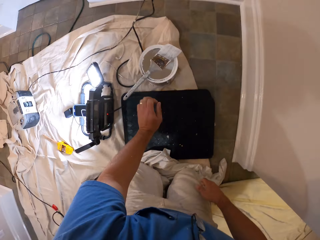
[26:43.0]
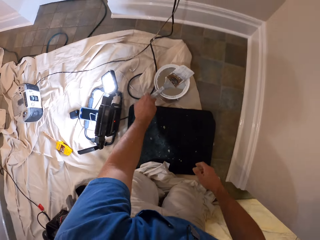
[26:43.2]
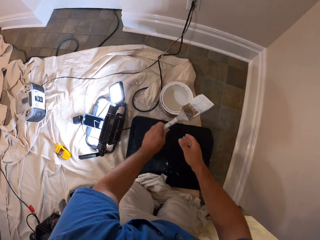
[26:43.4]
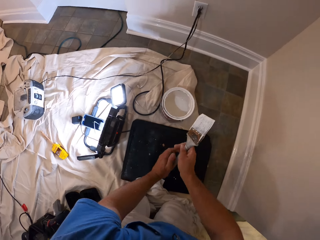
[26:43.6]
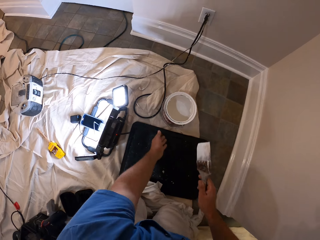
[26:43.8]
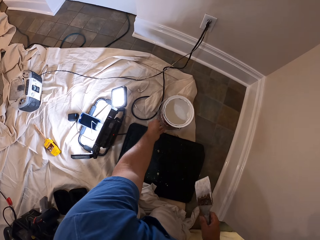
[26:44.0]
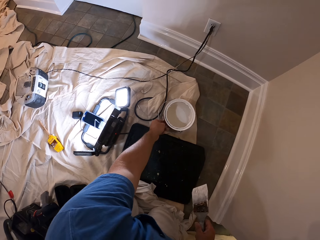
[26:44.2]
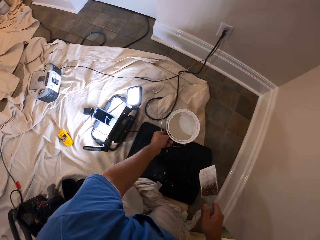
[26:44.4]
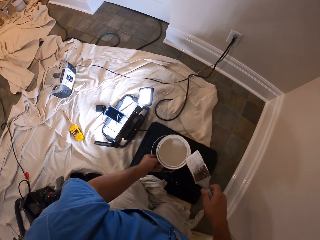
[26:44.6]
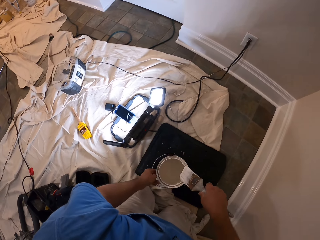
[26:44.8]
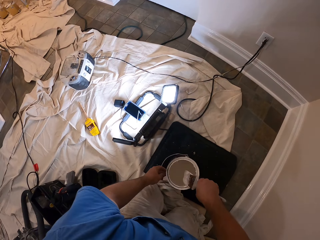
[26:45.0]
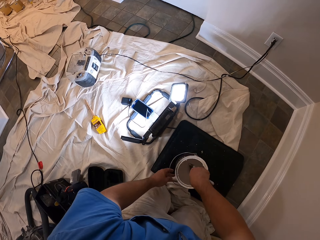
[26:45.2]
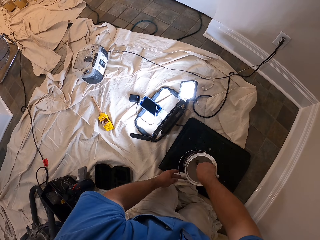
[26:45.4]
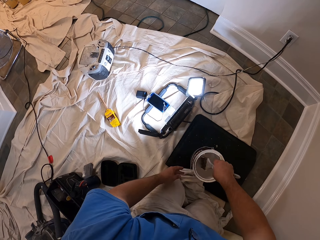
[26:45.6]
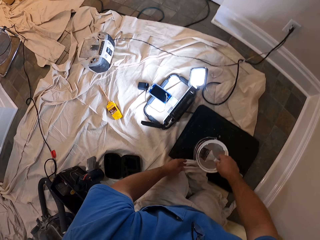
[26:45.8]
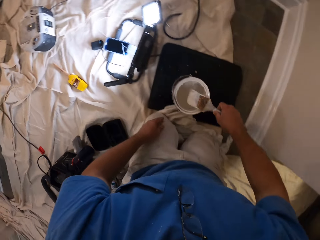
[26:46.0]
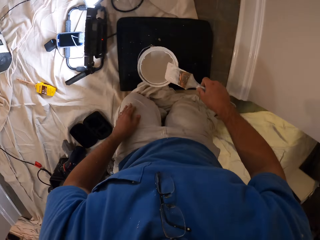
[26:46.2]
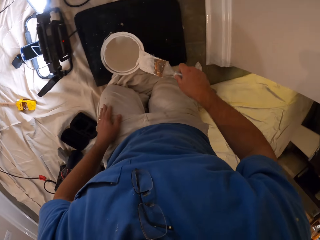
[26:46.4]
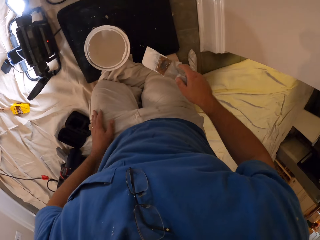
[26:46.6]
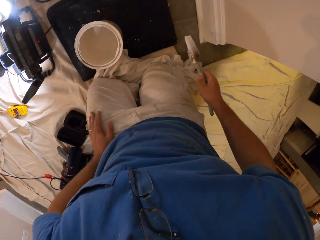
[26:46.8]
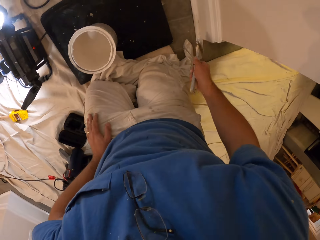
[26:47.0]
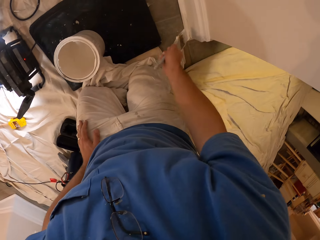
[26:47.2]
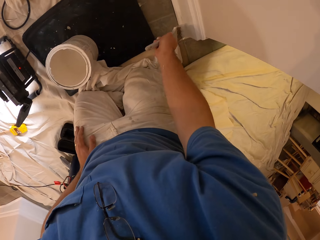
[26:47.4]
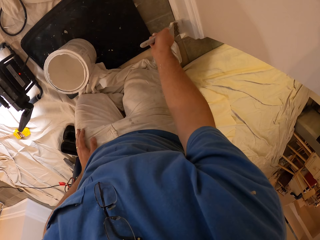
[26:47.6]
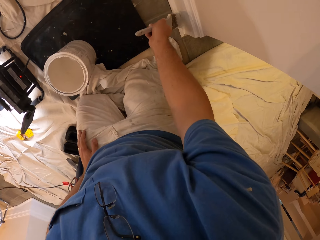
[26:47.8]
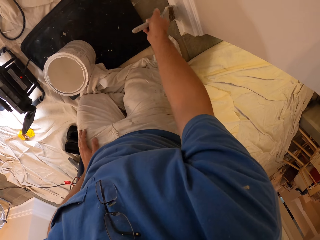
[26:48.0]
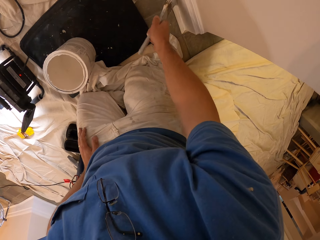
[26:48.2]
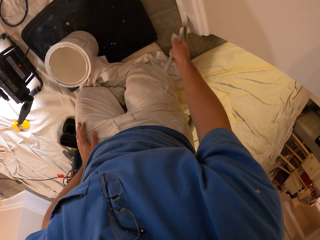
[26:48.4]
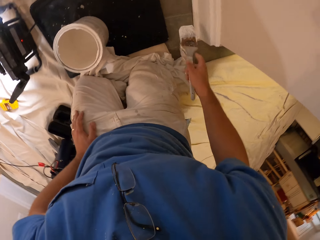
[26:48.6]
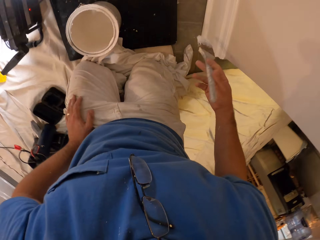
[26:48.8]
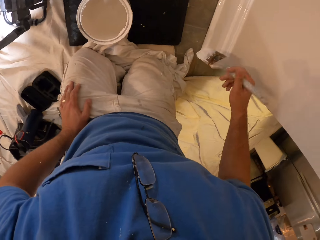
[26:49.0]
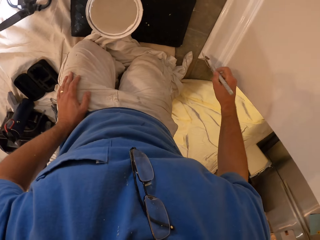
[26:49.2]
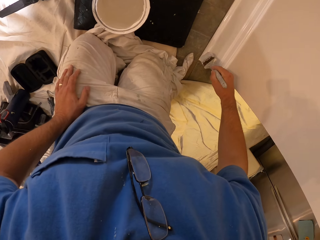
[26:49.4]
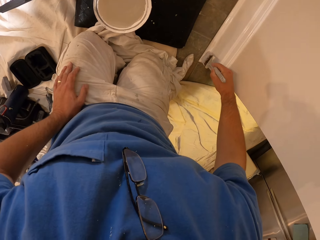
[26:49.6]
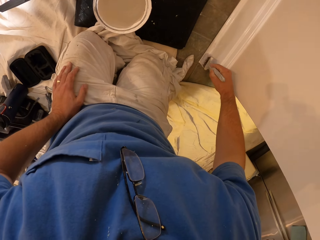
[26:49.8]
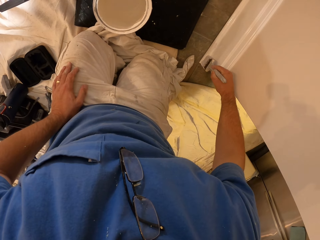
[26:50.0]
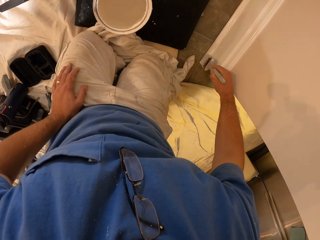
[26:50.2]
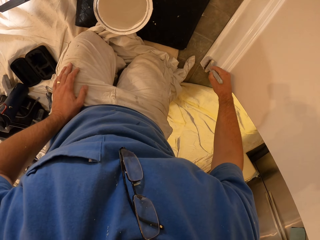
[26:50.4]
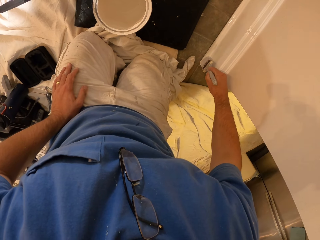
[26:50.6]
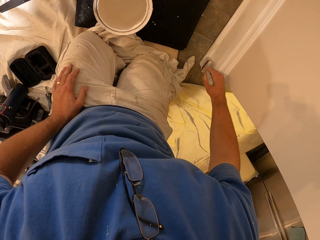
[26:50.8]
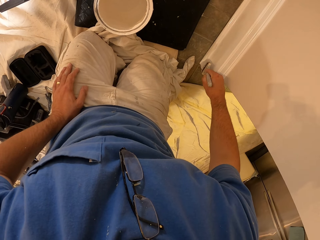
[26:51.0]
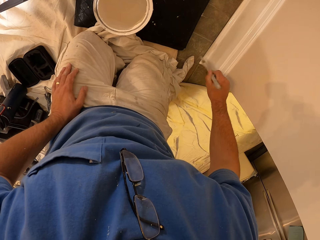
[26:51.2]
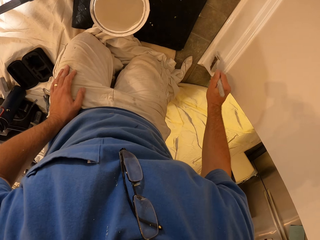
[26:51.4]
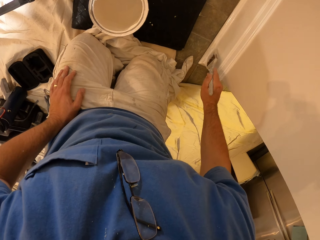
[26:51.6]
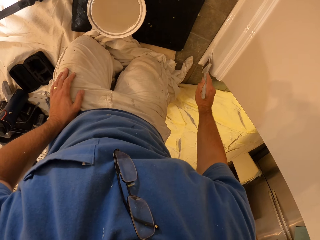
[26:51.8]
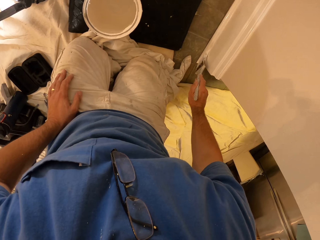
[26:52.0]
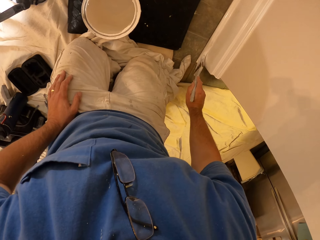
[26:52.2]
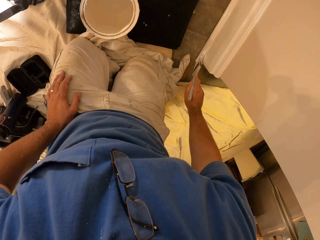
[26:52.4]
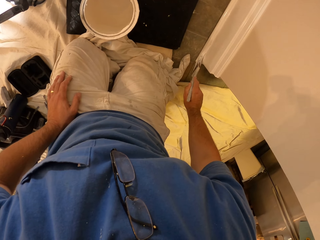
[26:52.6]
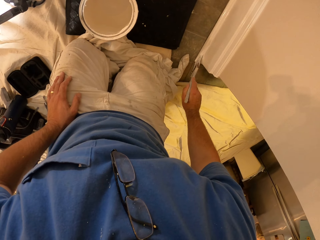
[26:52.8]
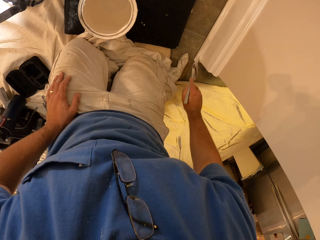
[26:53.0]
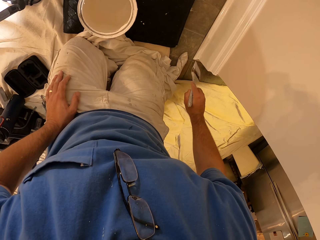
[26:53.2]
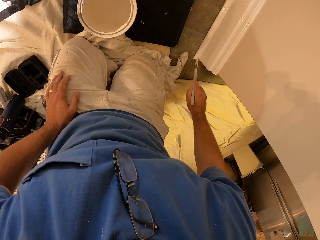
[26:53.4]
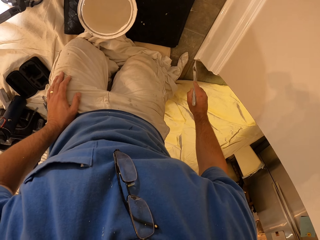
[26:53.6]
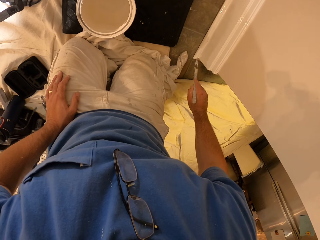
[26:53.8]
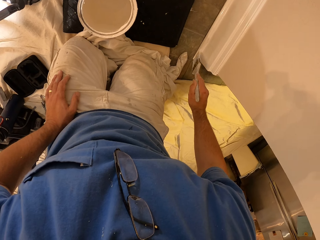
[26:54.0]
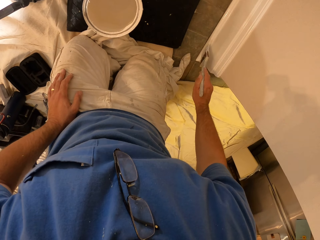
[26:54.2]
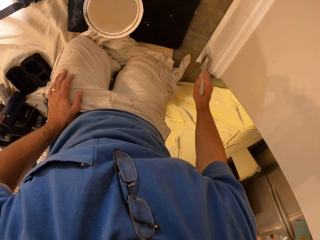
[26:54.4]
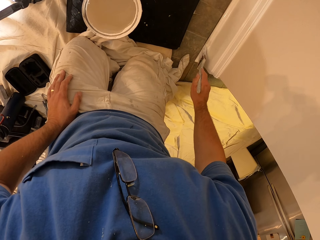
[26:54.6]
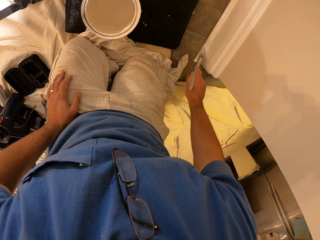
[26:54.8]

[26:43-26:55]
The camera wearer picks up the paint brush from the bucket of paint or paint can. They pick up the paint can on the floor. They move the bucket of paint on the mat. They put the paint can on the floor. They dip the paint brush in the bucket of paint. They clean the paint brush with the top of the bucket of paint. They paint the baseboard with the paint brush. They stop painting the baseboard. They paint the baseboard with the paint brush.

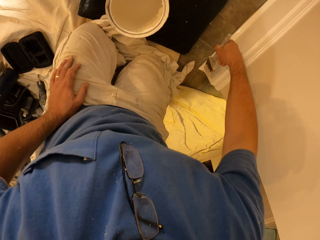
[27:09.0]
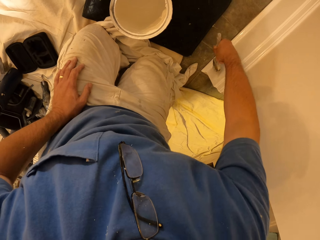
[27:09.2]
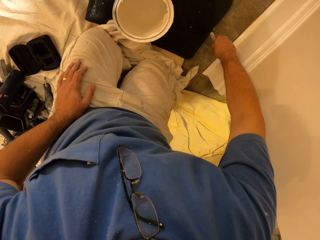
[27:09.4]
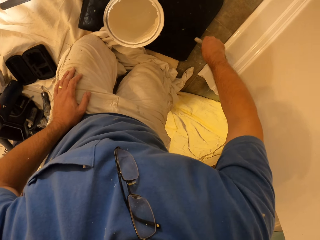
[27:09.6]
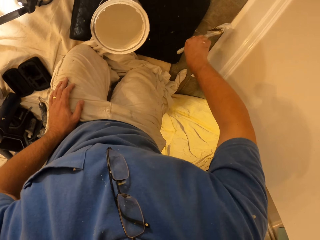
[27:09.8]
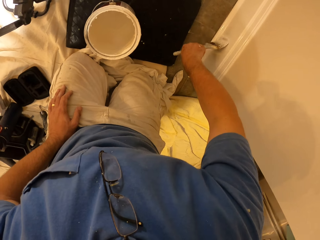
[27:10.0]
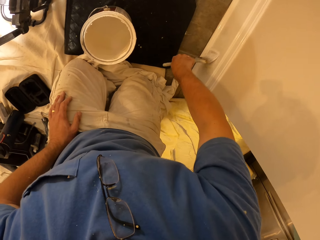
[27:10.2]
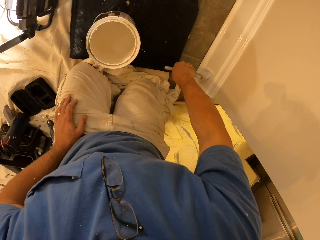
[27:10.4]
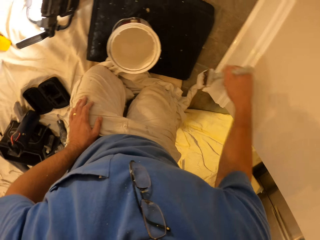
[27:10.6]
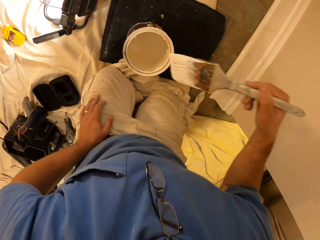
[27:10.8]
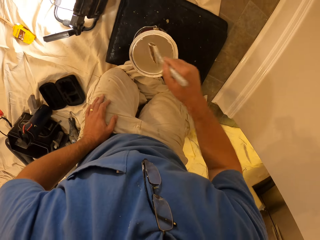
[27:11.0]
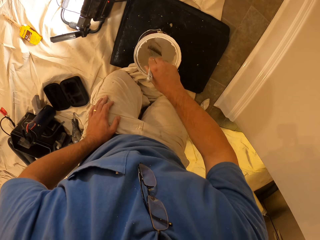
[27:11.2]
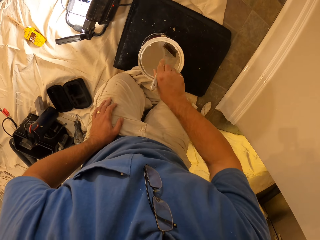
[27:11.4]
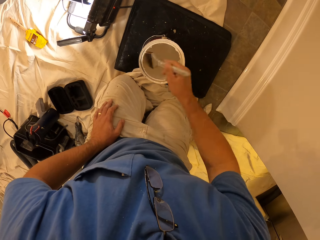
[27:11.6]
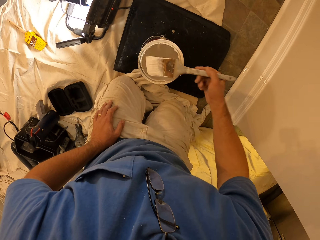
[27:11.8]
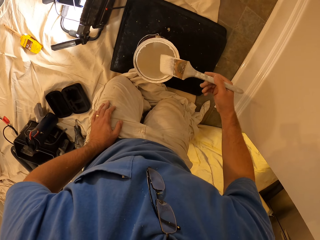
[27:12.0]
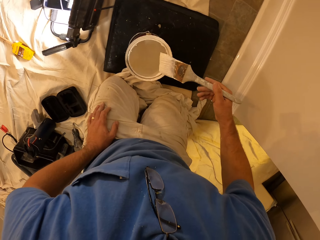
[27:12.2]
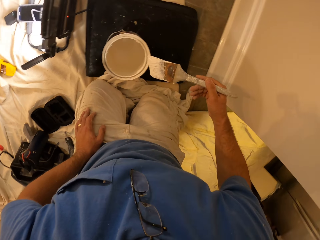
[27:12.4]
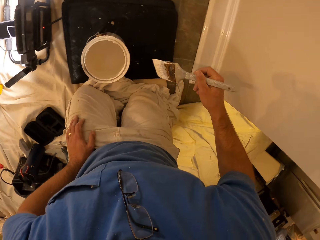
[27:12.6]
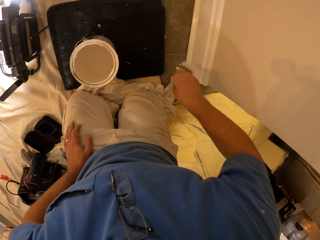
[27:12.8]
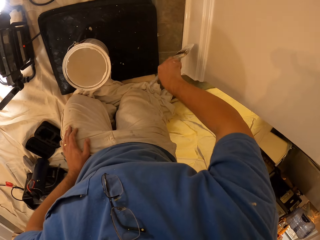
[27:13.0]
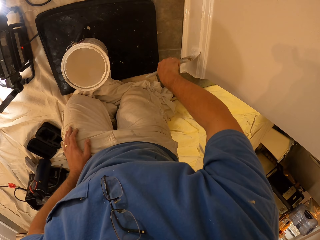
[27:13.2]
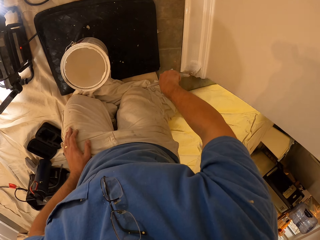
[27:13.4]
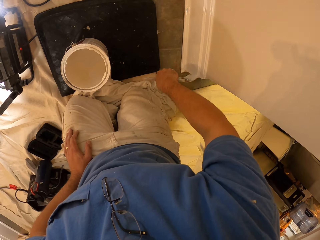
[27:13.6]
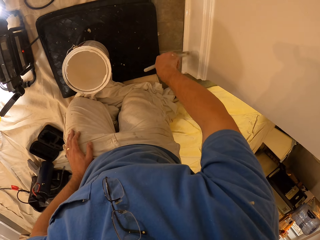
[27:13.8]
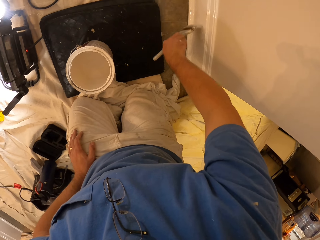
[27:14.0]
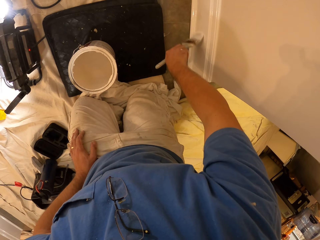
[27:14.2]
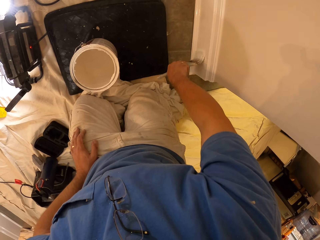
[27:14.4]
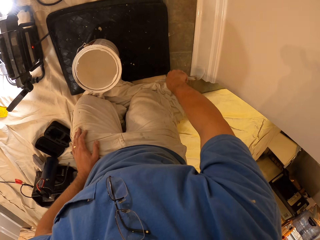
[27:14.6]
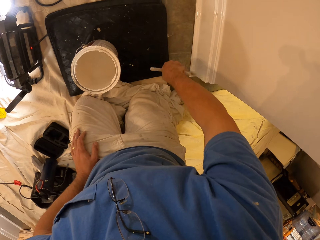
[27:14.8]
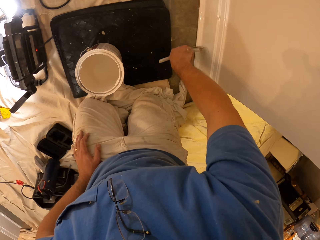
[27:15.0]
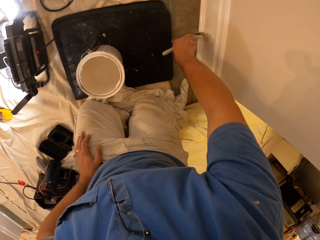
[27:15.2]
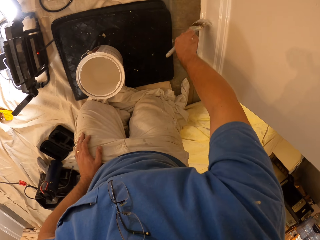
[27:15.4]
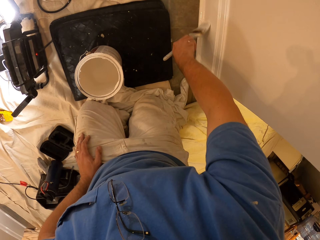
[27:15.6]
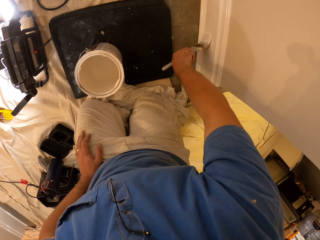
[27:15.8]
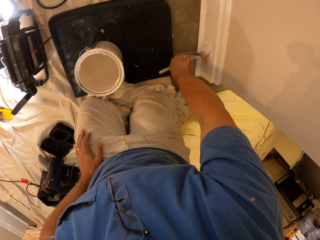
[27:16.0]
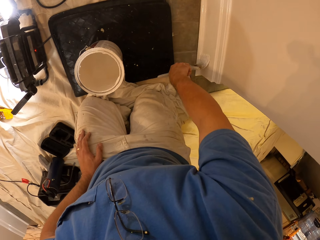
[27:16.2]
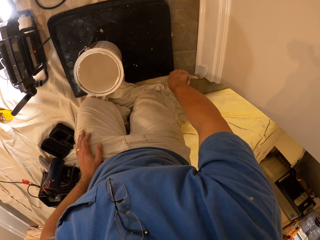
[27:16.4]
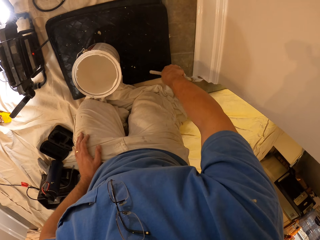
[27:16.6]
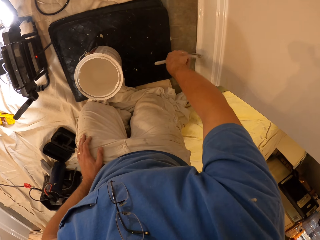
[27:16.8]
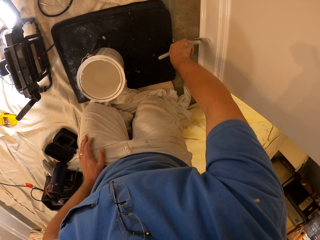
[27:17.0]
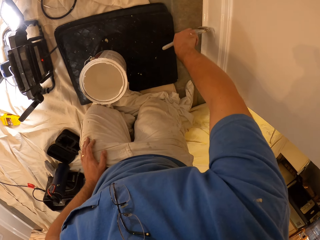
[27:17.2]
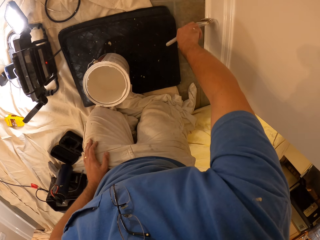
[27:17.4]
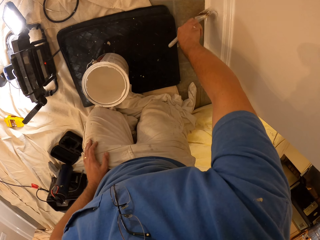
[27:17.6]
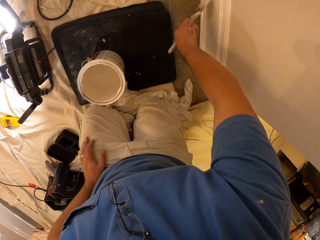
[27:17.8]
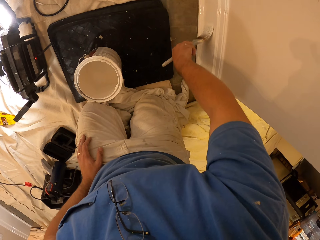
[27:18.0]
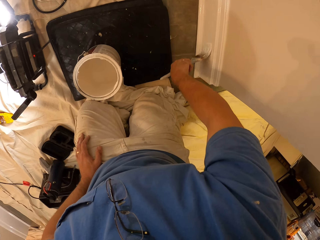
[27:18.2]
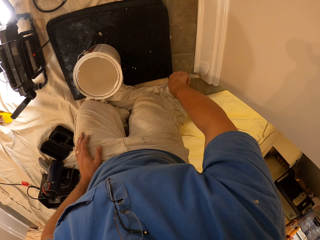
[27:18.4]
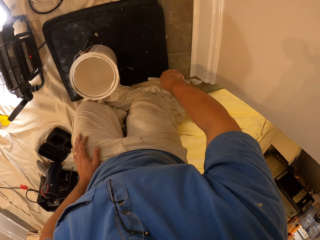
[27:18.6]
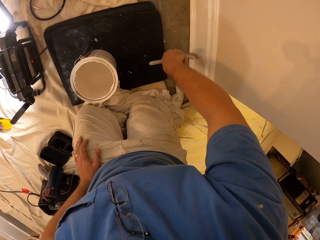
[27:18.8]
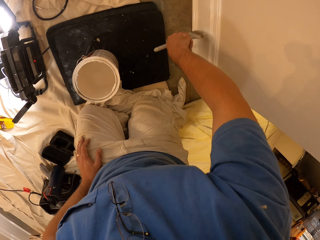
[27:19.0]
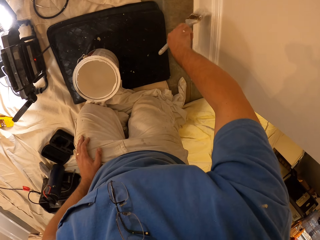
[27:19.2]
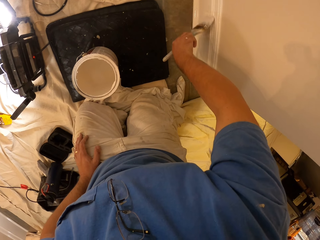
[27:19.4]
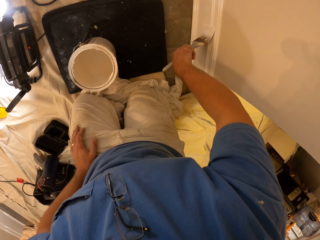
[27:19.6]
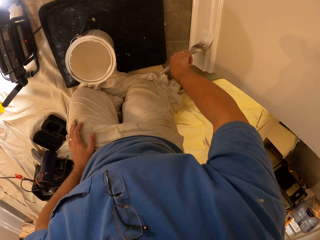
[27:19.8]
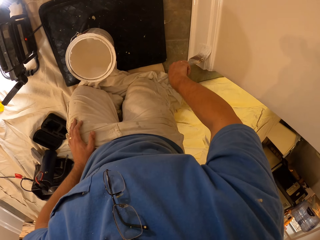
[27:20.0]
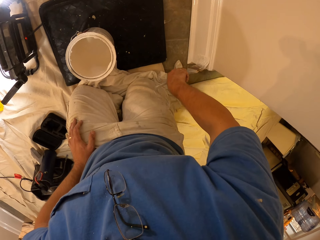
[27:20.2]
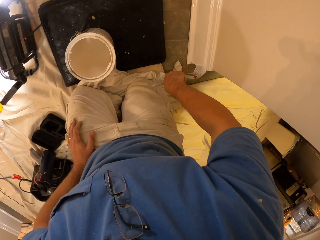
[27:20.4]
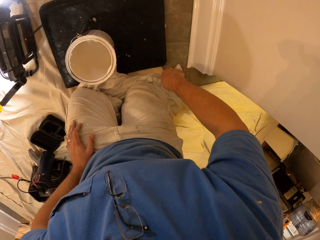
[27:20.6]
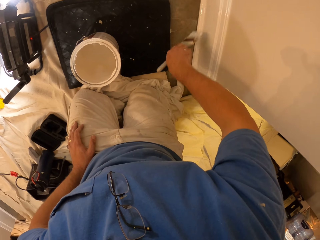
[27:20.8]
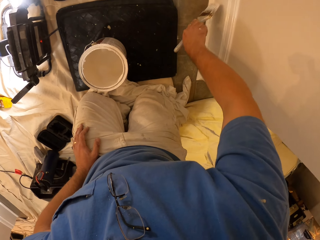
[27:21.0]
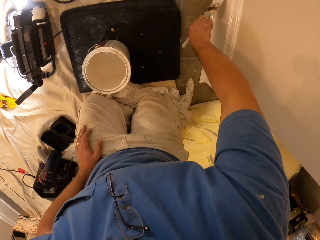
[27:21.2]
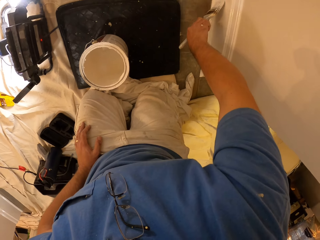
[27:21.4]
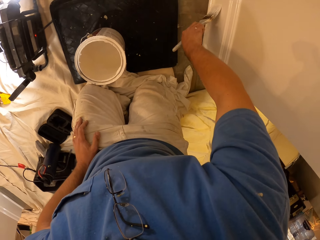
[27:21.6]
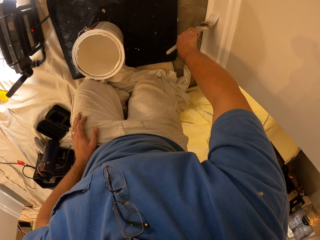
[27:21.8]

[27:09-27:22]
The camera wearer dips the paint brush in the bucket of paint. They clean the paint brush with the top of the bucket of paint. They paint the baseboard with the paint brush. They paint the baseboard using the paint brush.
